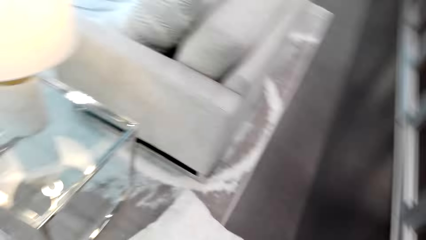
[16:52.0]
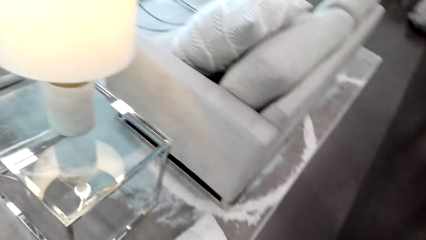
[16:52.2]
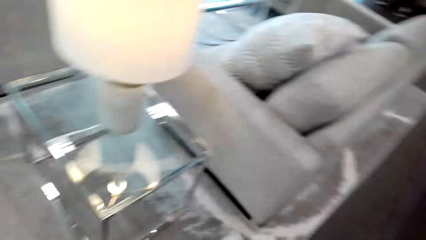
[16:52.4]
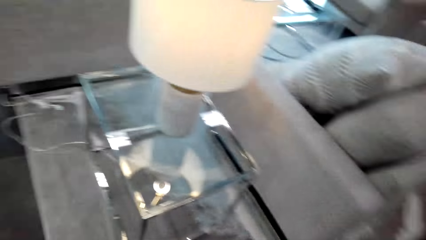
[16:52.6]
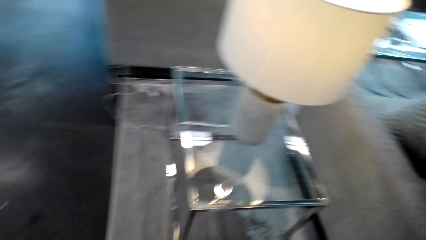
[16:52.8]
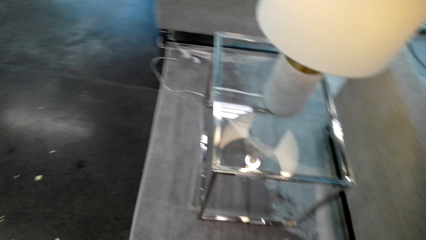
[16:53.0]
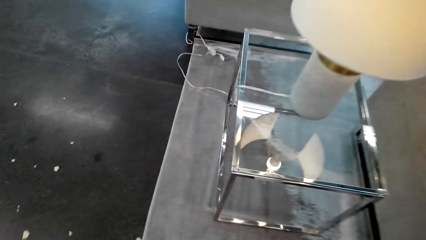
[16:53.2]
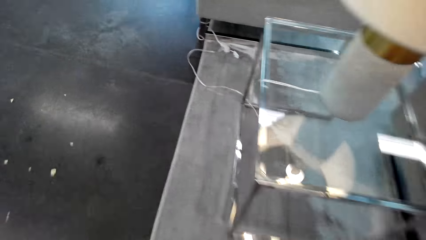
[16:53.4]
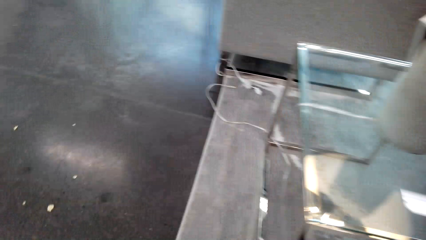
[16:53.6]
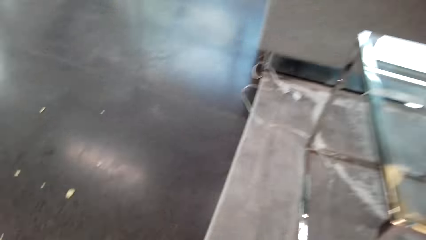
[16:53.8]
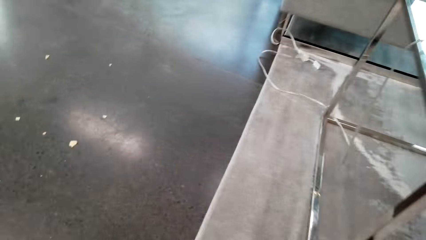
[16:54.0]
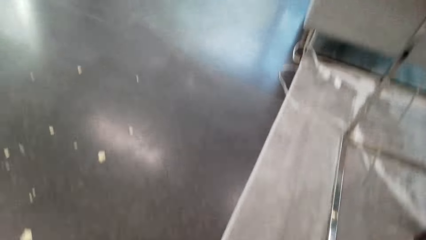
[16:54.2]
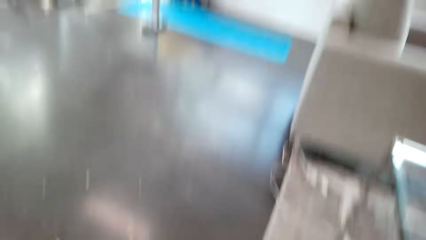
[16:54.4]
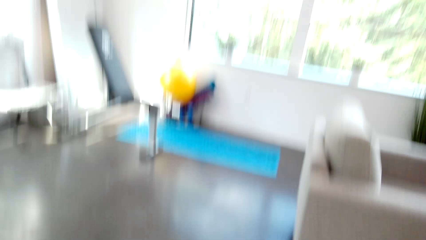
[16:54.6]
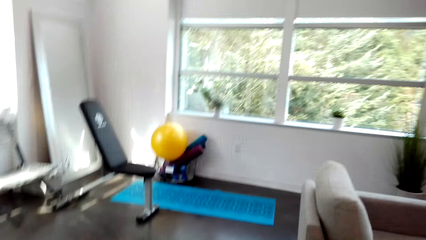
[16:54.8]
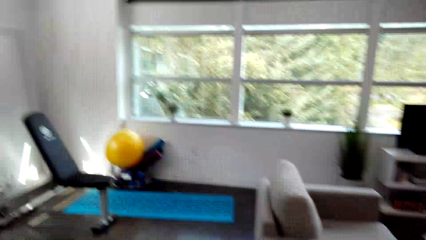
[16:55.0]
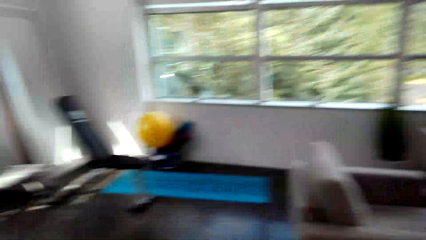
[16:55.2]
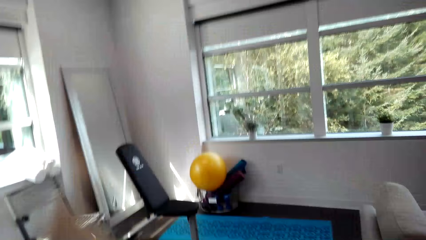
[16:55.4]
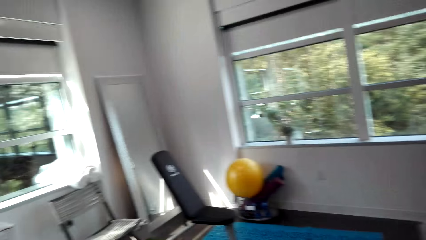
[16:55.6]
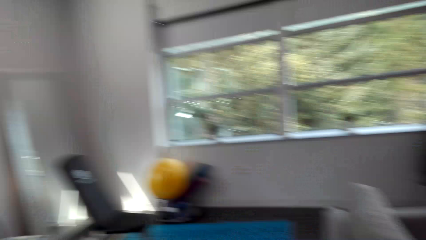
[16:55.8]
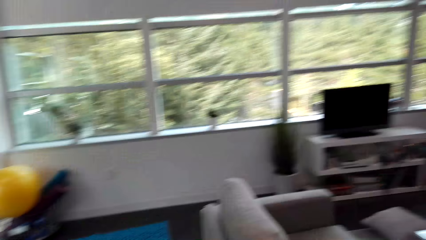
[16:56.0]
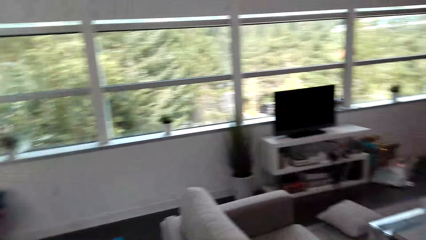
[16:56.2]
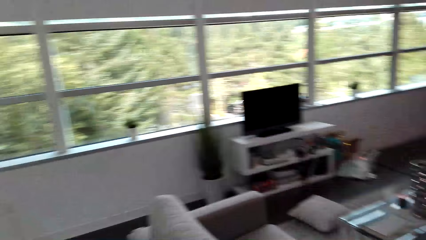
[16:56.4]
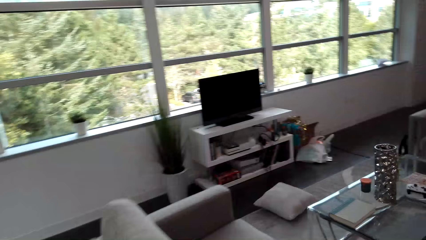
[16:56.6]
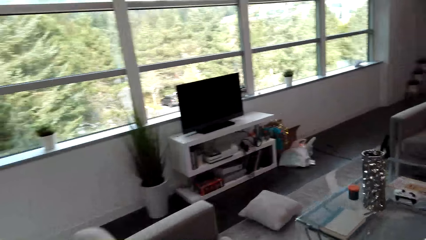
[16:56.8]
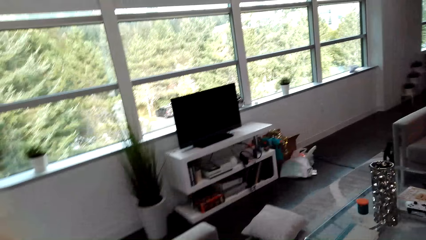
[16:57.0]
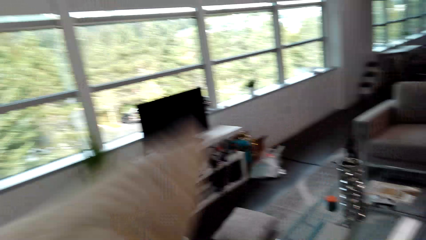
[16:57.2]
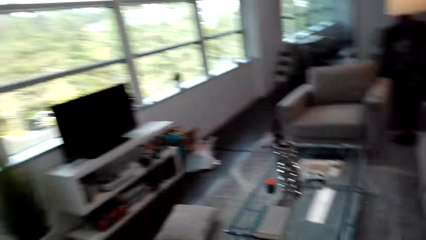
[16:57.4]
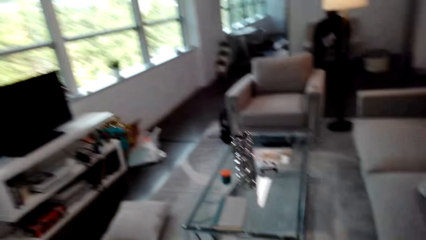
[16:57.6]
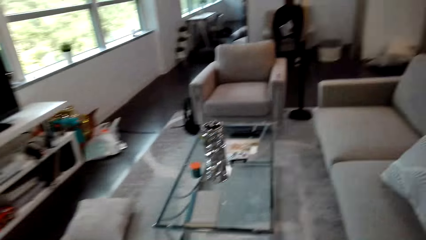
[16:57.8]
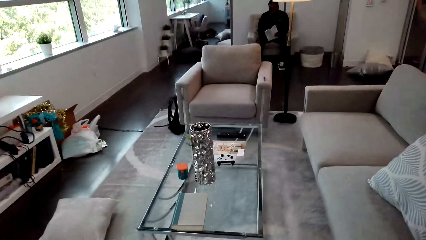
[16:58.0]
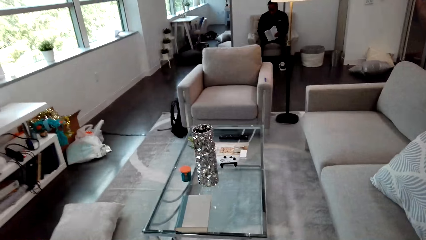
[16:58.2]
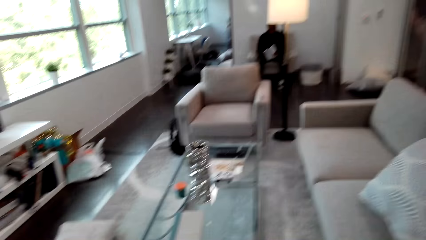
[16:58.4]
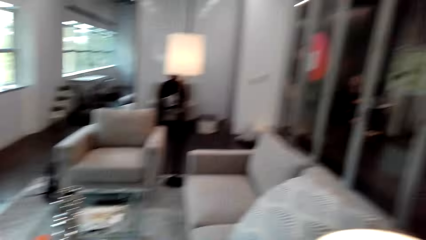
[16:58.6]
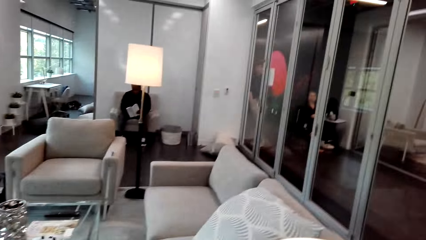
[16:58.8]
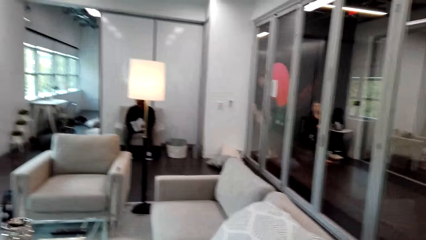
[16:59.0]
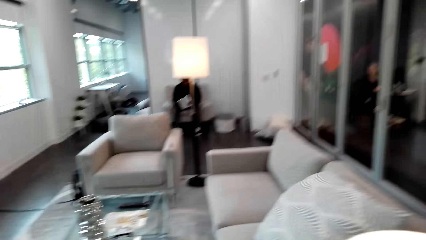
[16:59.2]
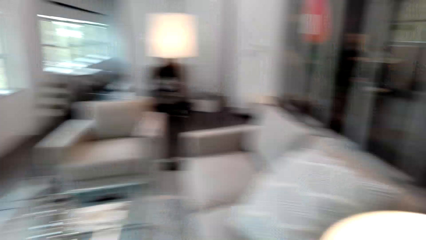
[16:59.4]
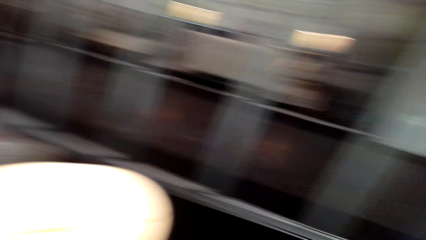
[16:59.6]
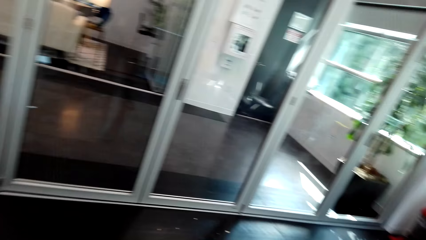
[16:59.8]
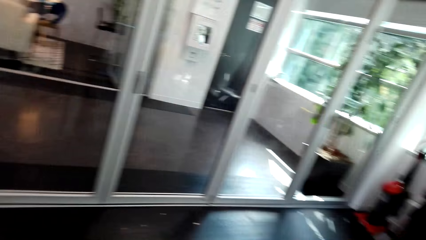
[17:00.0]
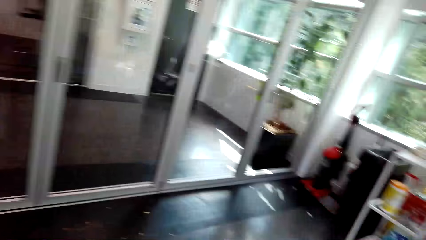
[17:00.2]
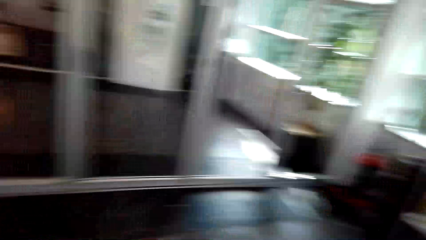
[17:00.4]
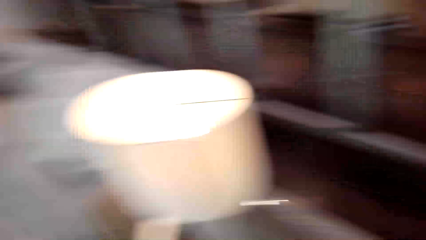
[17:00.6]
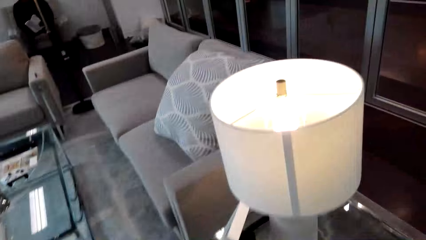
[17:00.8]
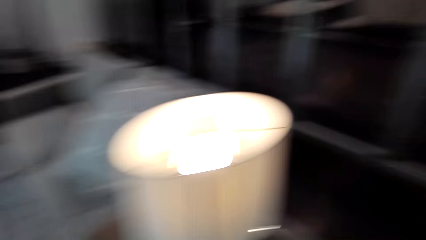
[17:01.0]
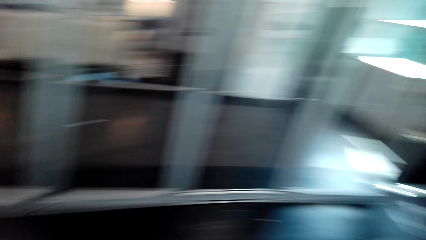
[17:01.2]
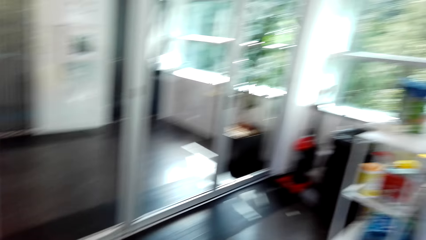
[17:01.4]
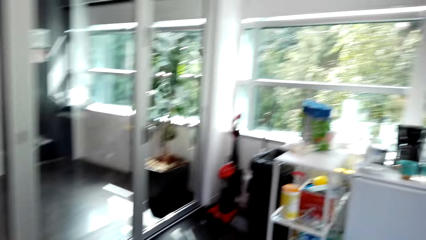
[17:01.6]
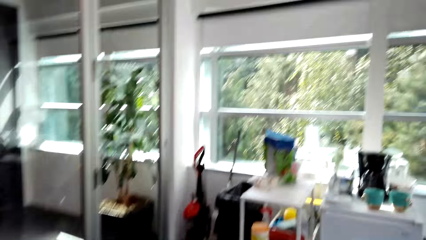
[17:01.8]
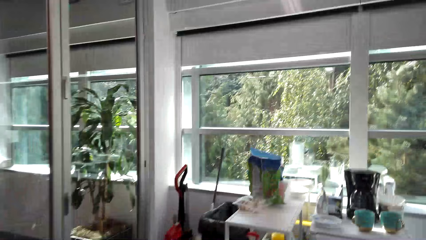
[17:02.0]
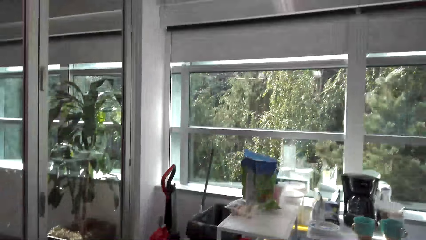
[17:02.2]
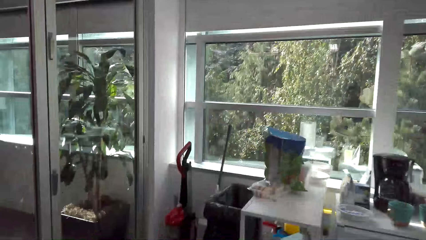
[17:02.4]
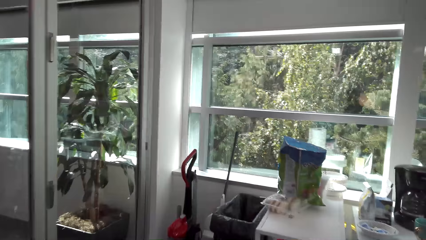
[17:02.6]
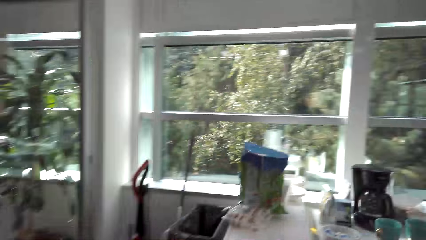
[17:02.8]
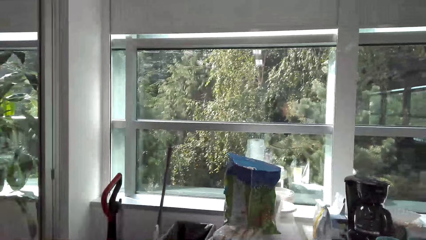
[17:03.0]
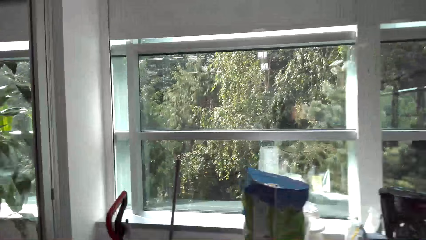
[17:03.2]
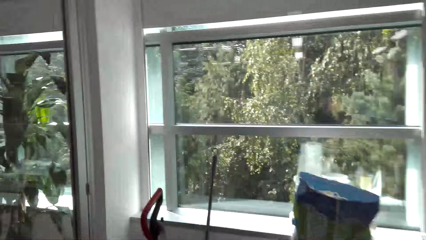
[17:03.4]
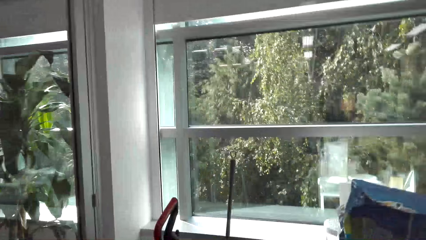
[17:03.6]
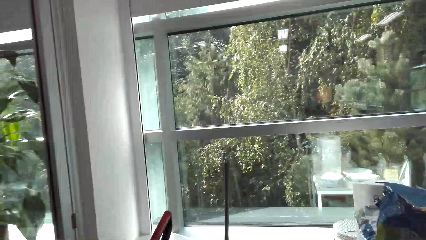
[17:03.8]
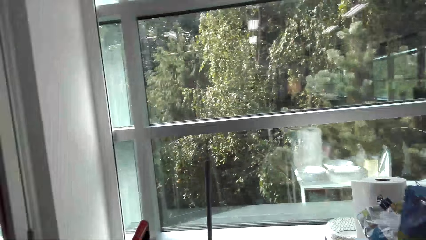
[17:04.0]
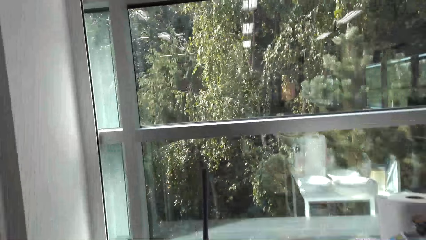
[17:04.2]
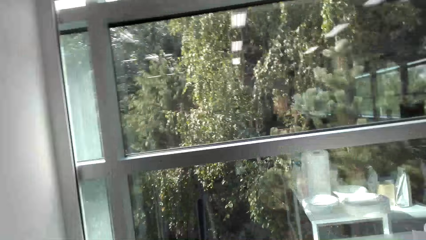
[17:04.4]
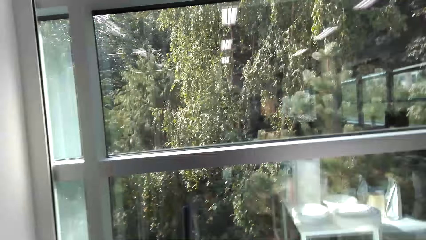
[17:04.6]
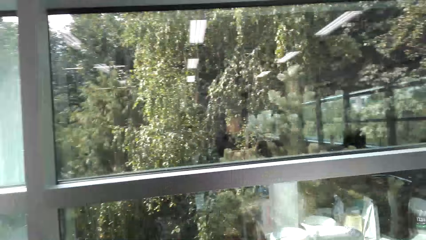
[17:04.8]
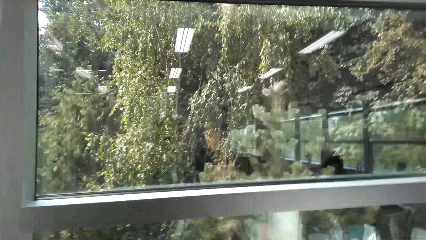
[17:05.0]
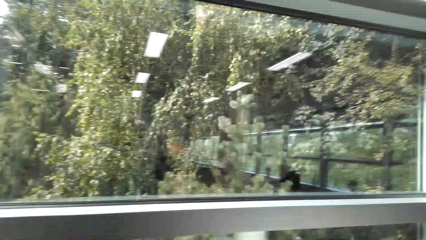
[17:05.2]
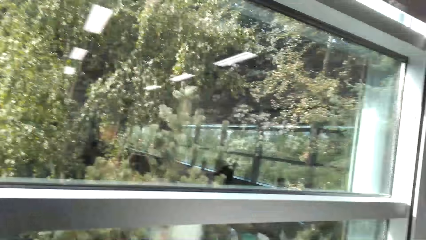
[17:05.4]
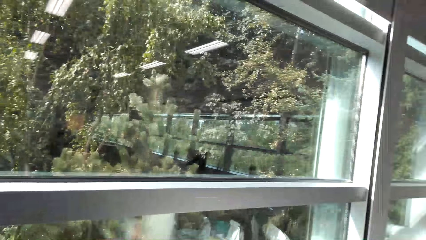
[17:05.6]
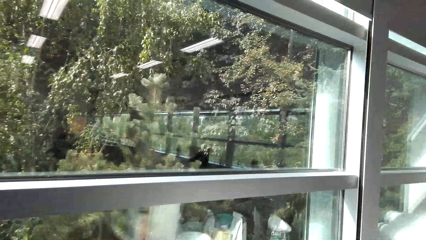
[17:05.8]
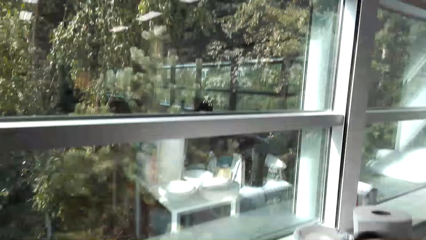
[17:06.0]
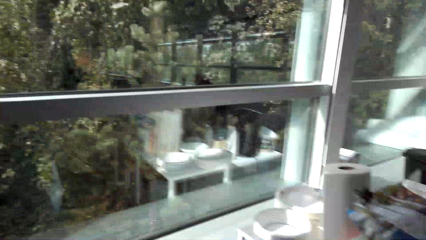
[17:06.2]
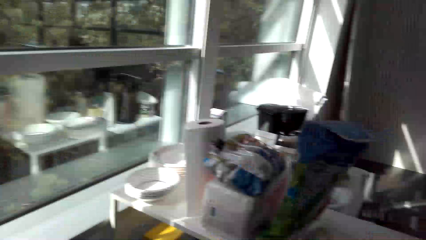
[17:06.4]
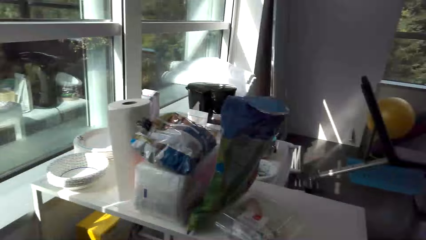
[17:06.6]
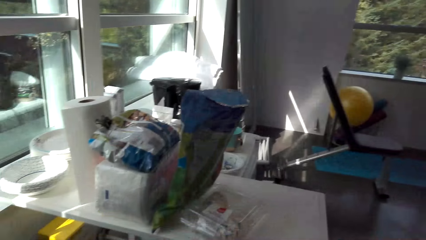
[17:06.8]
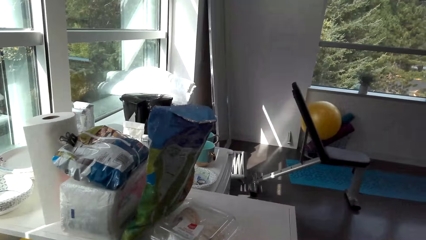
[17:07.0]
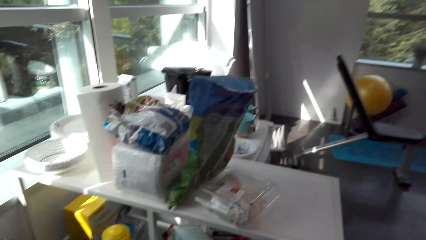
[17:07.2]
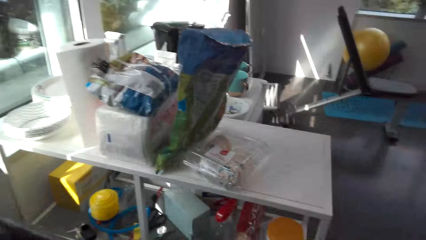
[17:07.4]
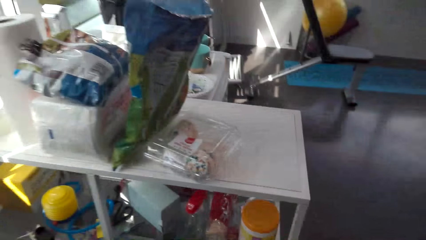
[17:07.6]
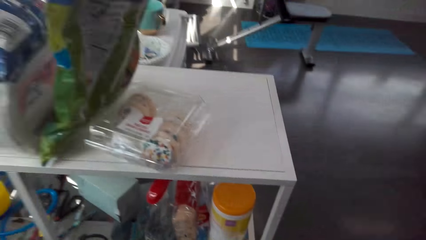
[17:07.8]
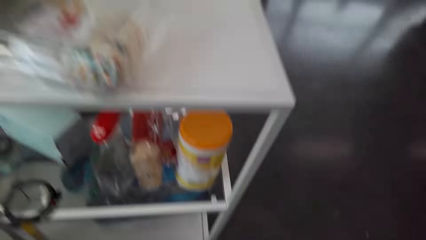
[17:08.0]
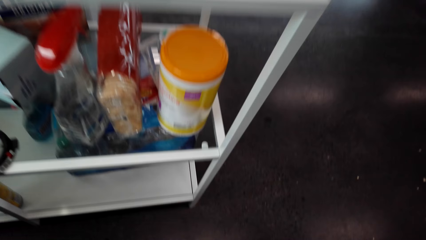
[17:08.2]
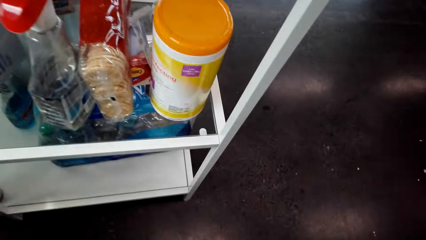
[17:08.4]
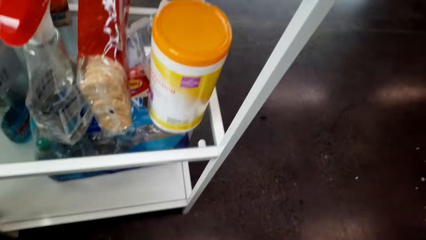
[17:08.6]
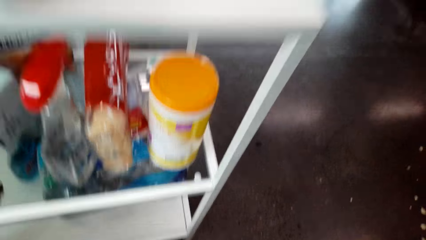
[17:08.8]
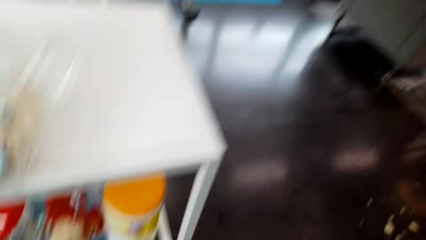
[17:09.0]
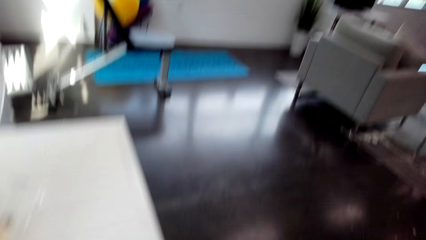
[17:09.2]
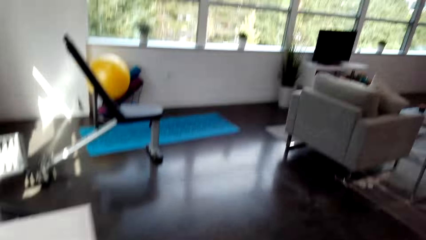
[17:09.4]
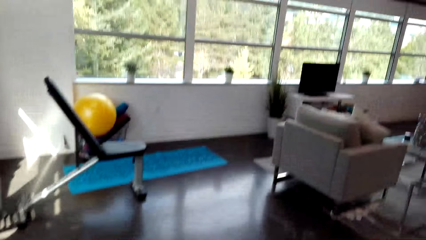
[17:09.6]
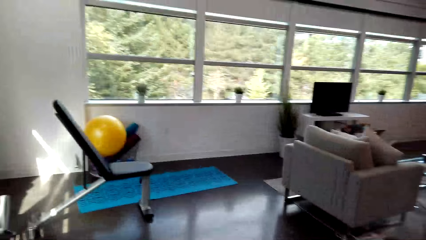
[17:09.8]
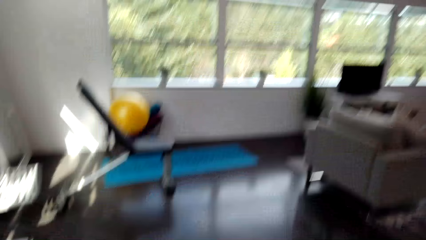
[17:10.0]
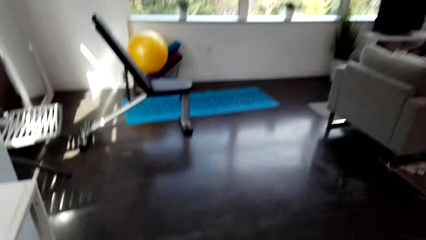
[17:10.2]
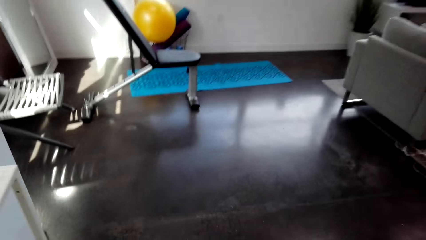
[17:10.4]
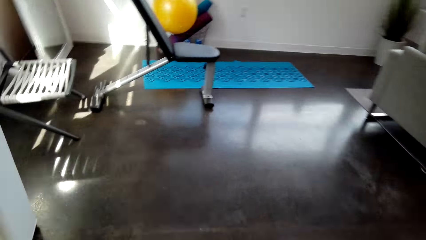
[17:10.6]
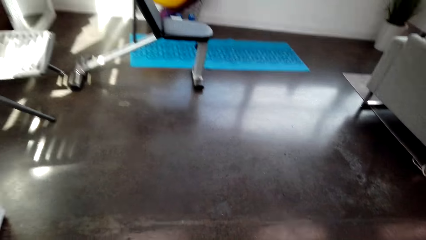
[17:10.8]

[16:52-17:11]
The camera wearer picks up a pillow from the floor. They place the pillow case on the seat. They pick up a hand broom from the wall.
